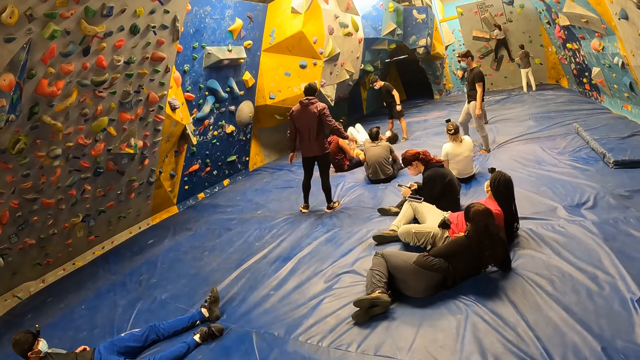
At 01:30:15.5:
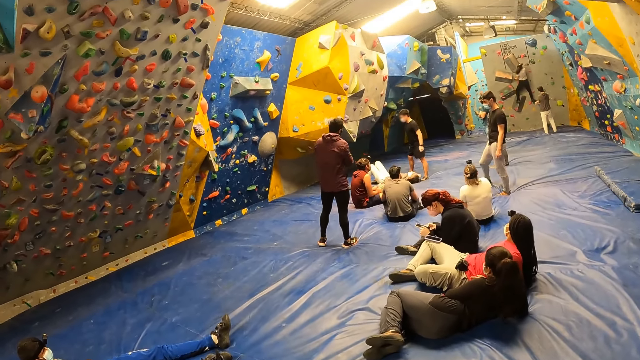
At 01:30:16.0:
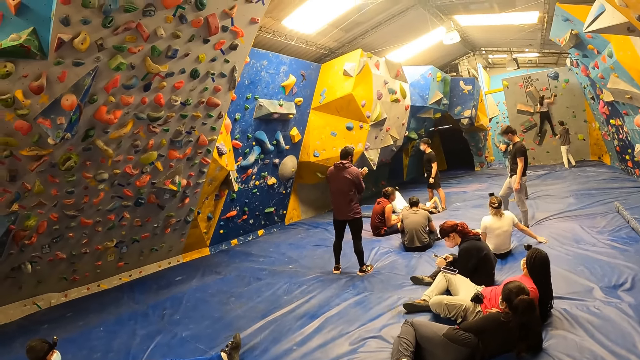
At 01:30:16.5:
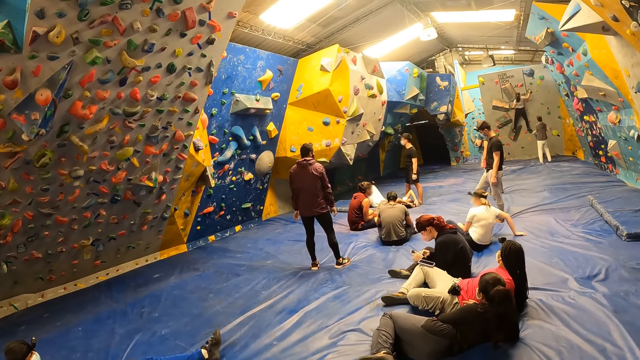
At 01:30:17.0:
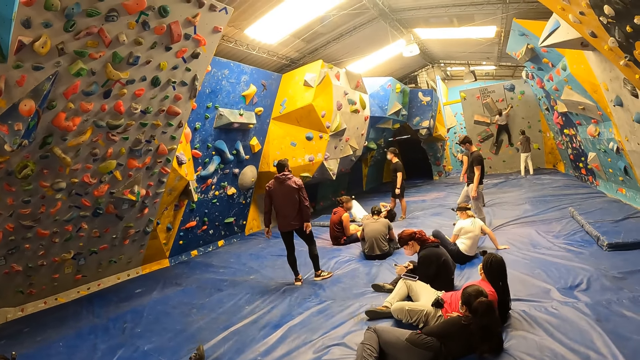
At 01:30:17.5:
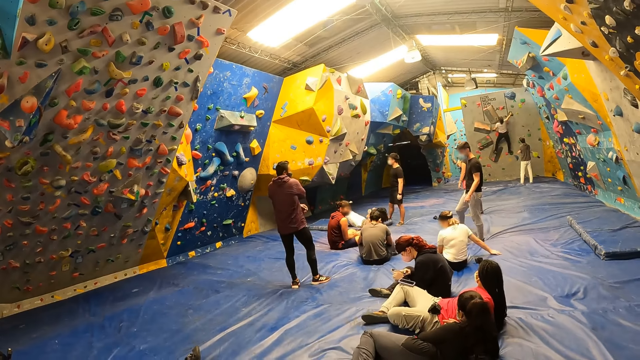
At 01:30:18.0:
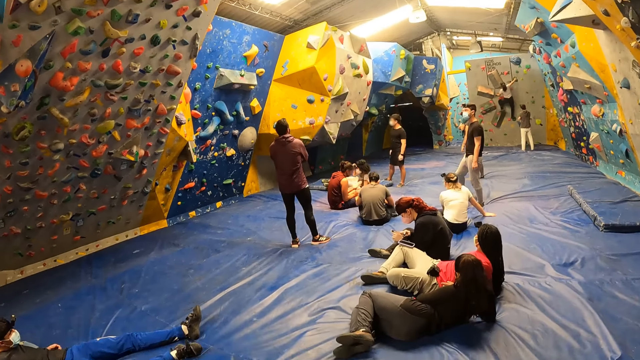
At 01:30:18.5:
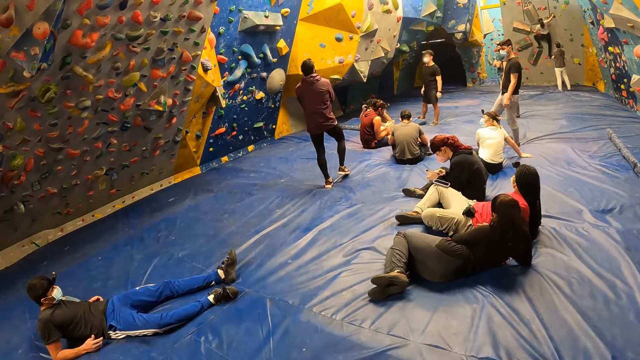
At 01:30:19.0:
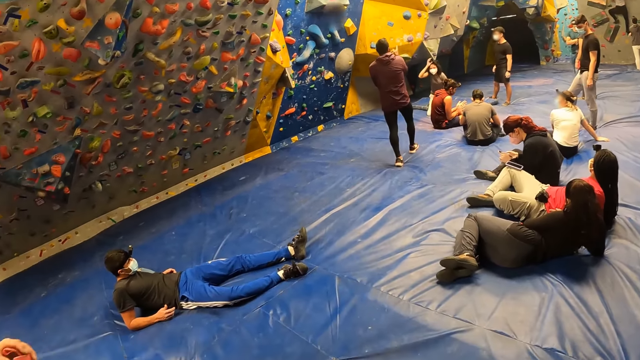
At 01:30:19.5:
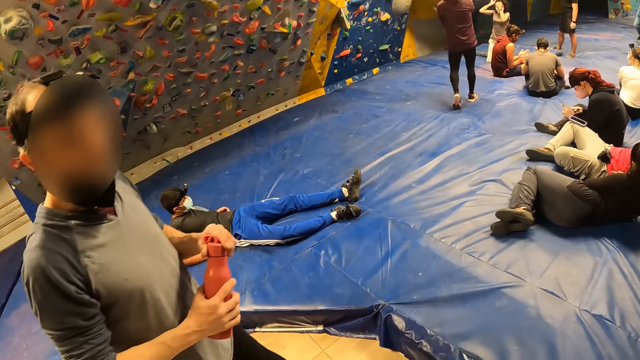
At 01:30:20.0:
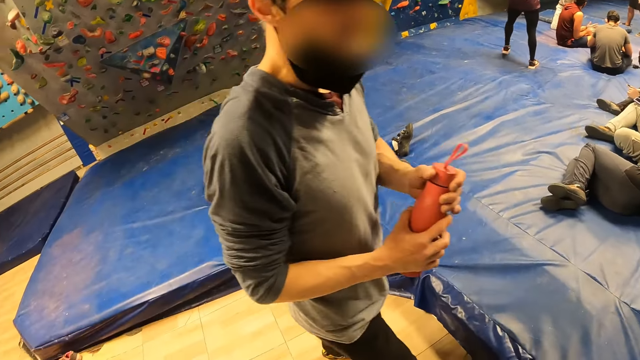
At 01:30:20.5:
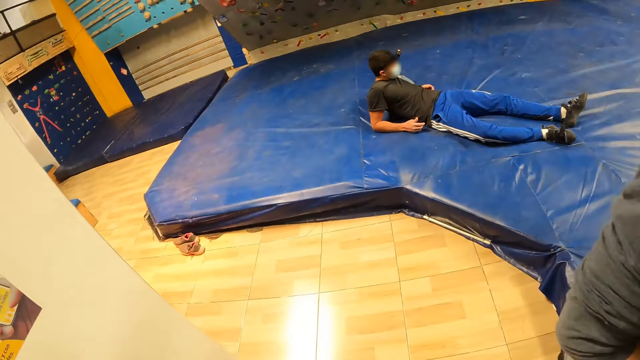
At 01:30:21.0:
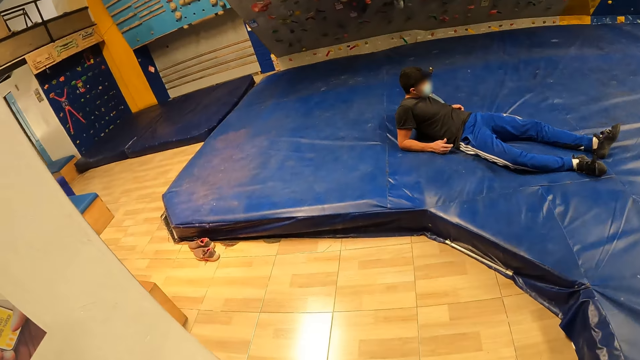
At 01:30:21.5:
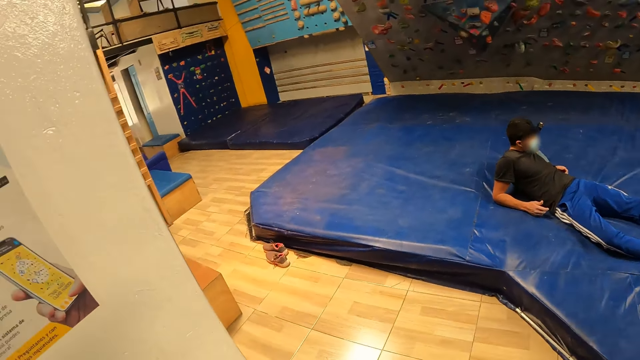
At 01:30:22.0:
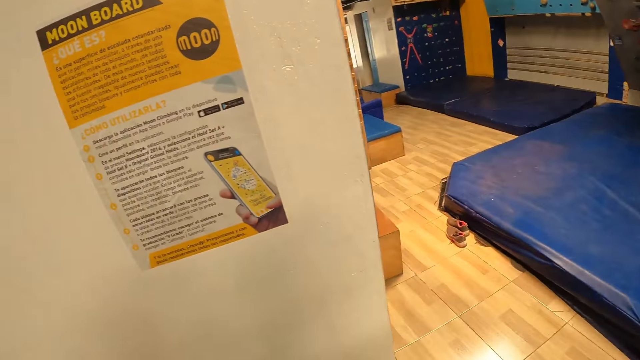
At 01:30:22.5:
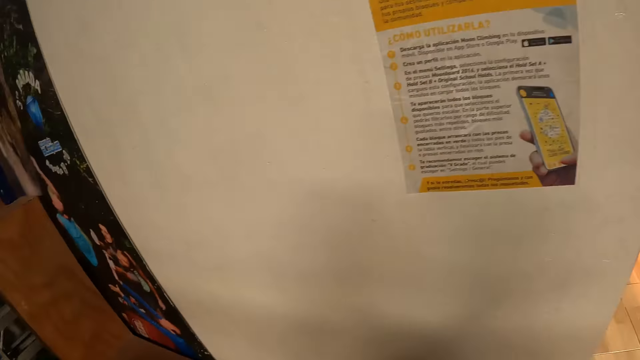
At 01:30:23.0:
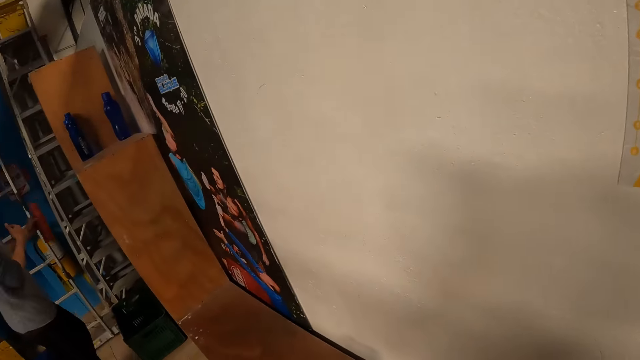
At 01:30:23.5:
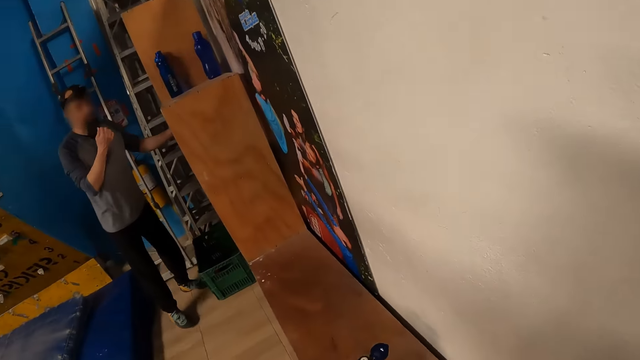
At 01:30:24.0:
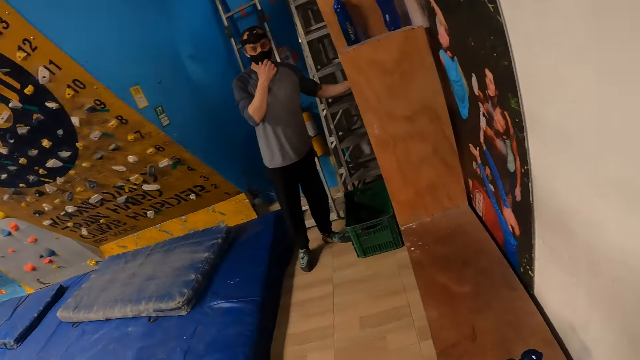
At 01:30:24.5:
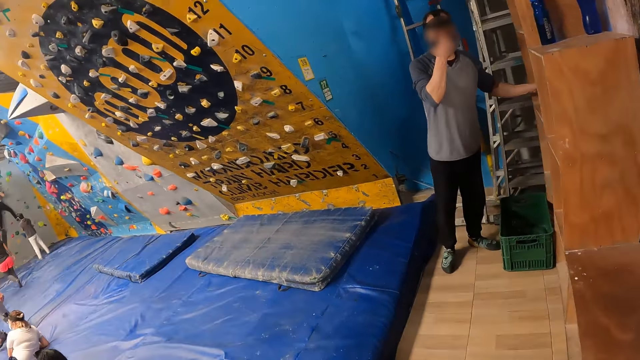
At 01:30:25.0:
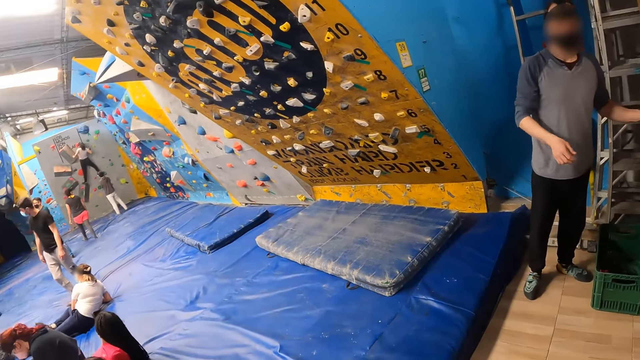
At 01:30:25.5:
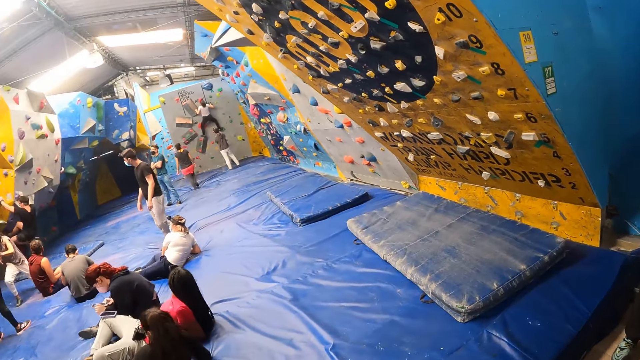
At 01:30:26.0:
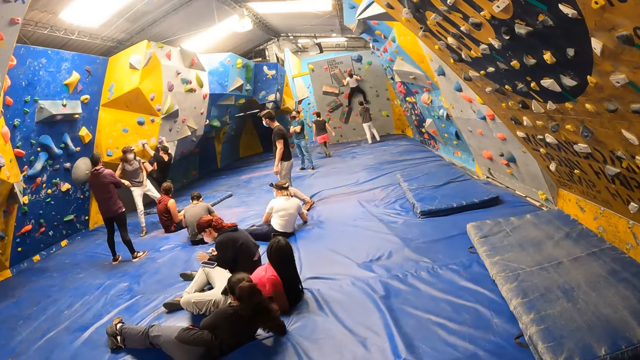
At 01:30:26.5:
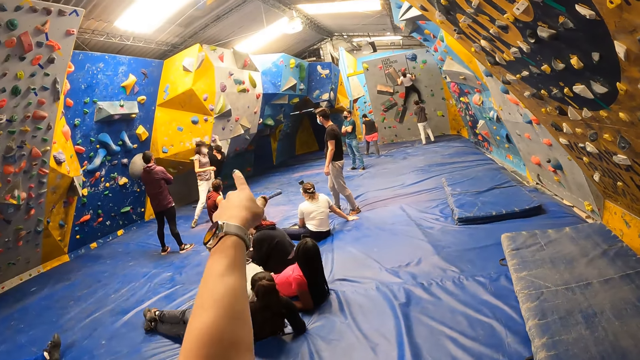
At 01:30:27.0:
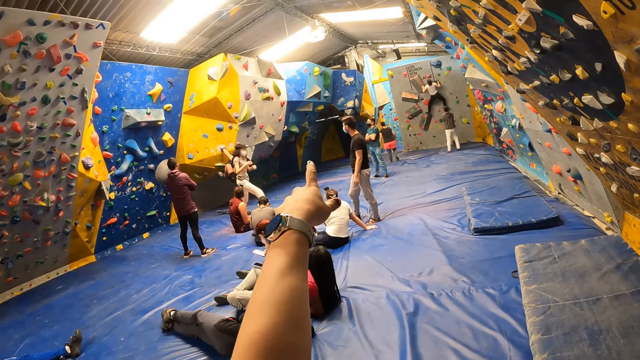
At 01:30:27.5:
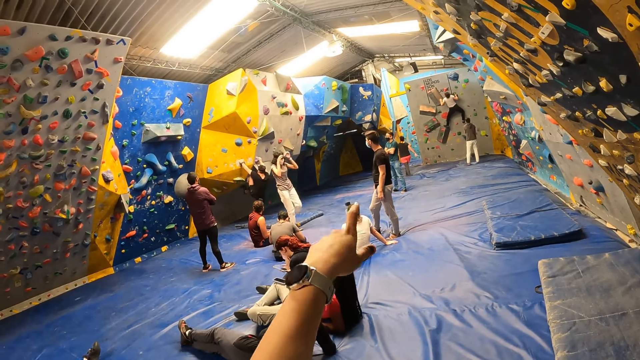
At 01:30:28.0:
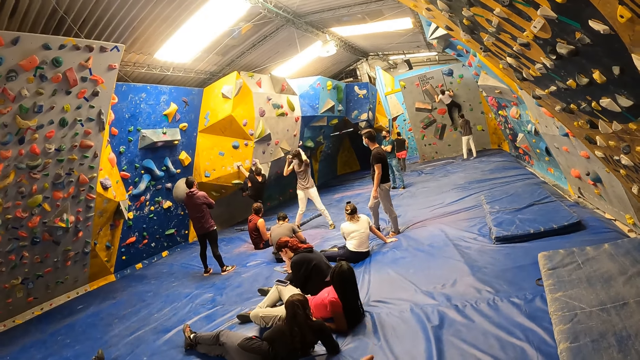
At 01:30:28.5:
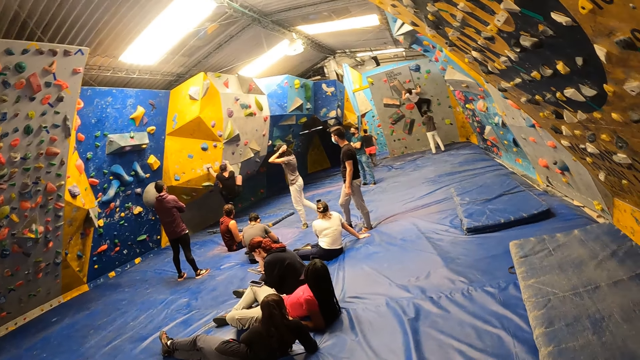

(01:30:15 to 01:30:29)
The camera wearer looks around. They interact with a man. Another man puts a bottle on the shelf. A third man climbs the climbing wall. The camera wearer points.

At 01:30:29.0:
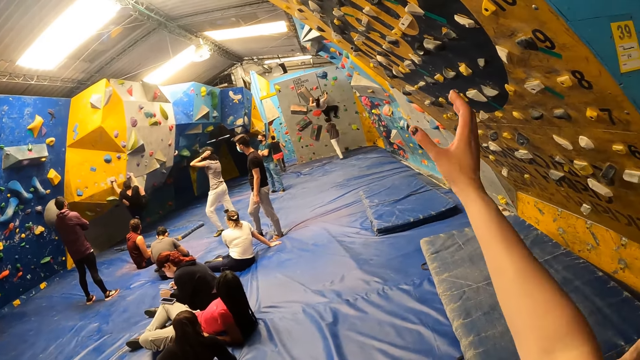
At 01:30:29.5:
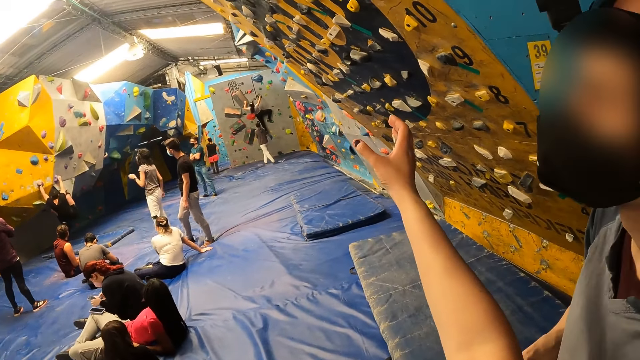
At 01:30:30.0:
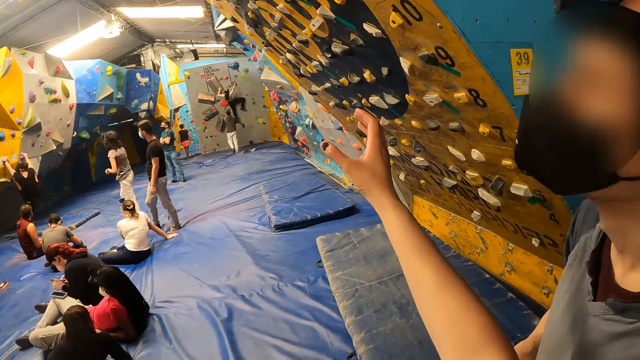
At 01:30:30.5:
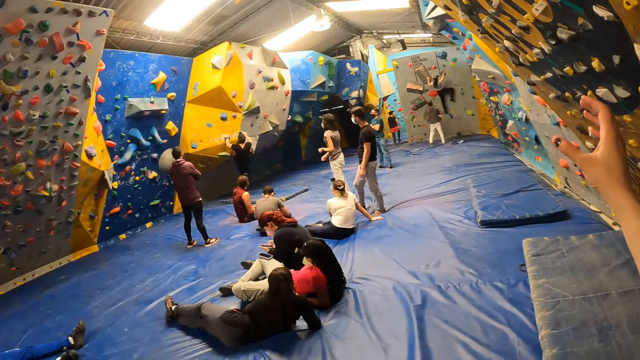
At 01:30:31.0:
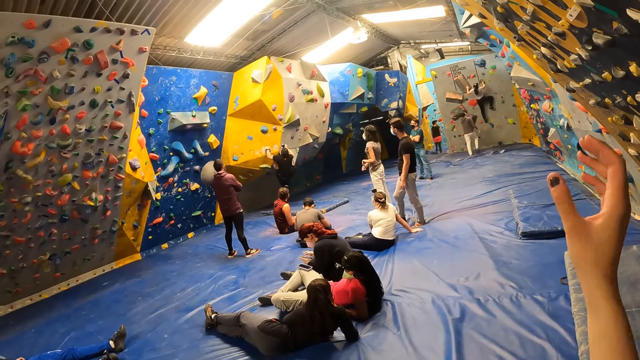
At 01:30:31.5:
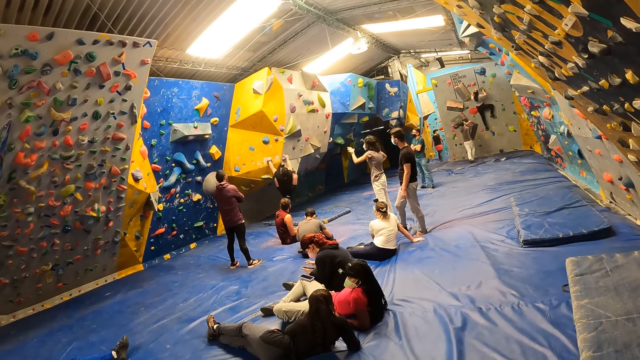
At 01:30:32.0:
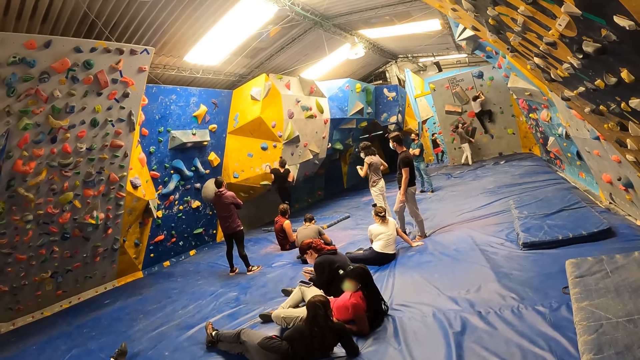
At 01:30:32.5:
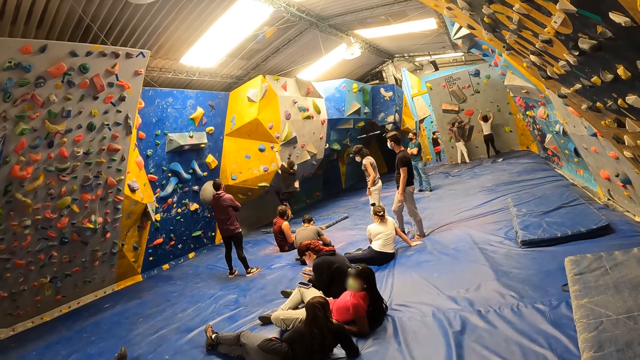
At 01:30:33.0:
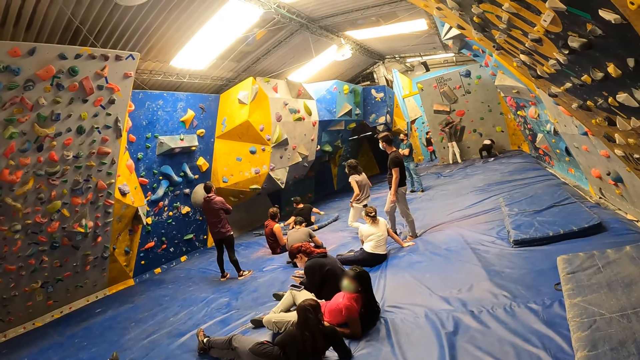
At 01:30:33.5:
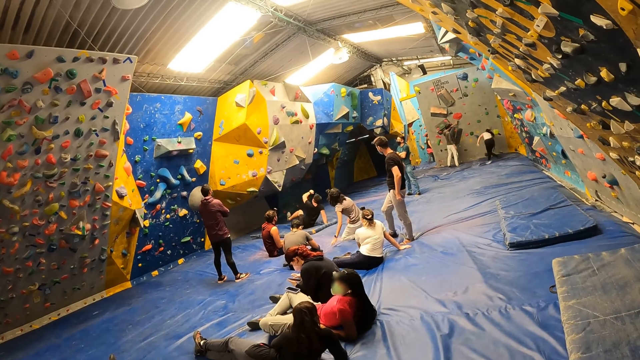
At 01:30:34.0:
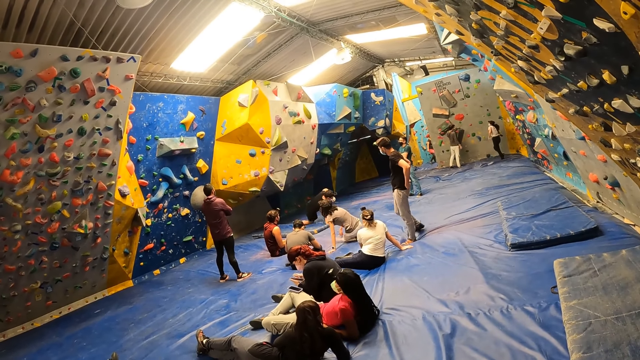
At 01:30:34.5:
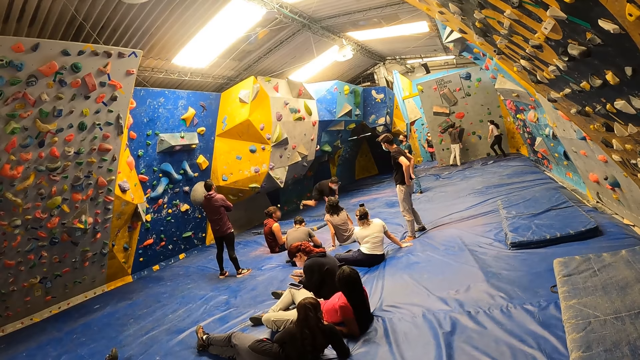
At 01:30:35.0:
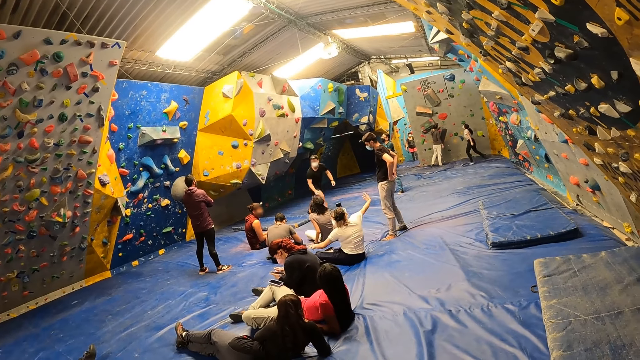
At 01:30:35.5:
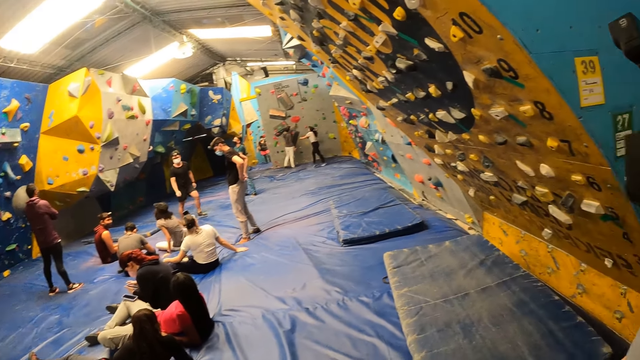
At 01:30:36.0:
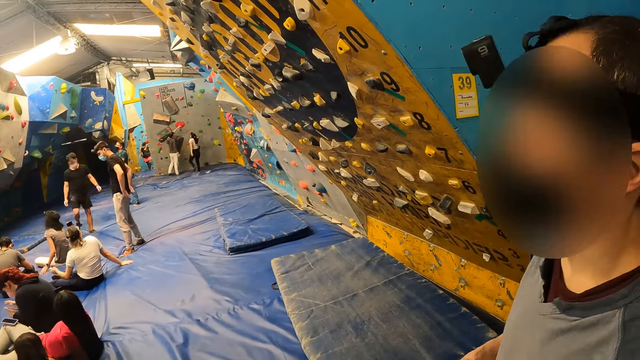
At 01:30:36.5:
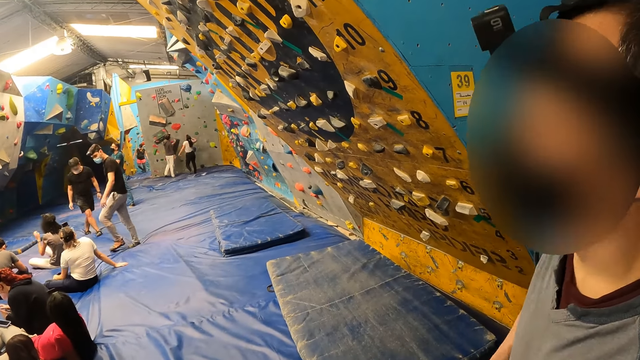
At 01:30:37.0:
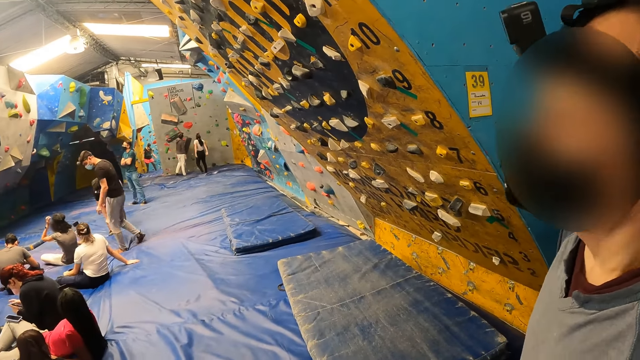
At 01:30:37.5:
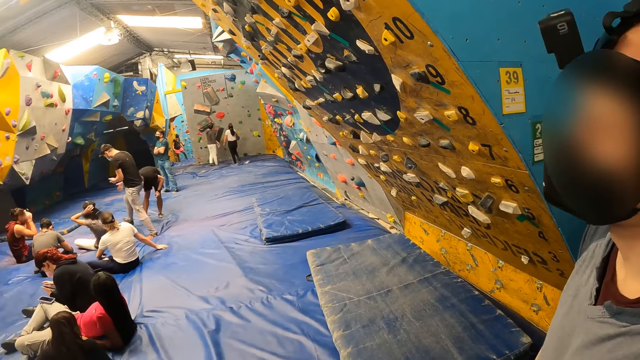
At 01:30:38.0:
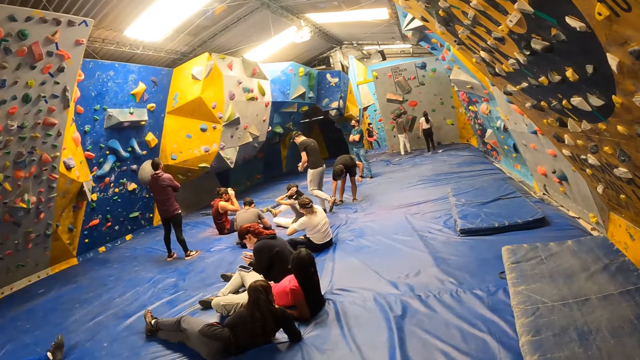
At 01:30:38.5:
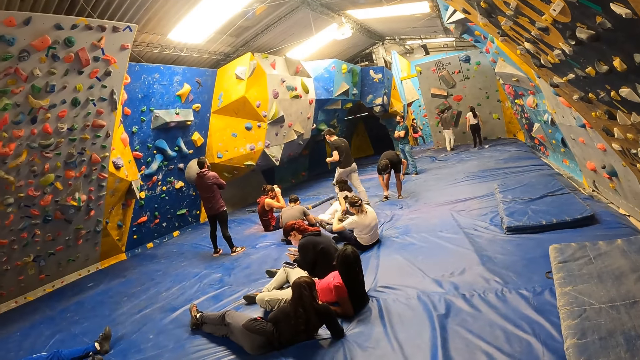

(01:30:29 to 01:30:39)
The camera wearer raises a hand. The woman falls on the crash pad. The camera wearer interacts with the man. They look around.
